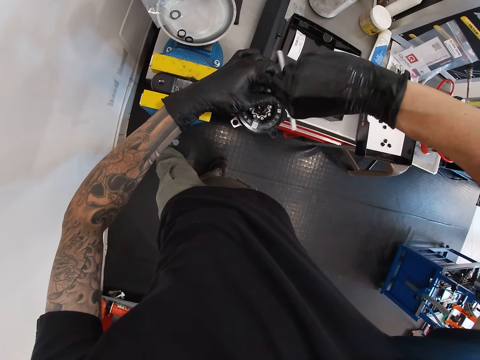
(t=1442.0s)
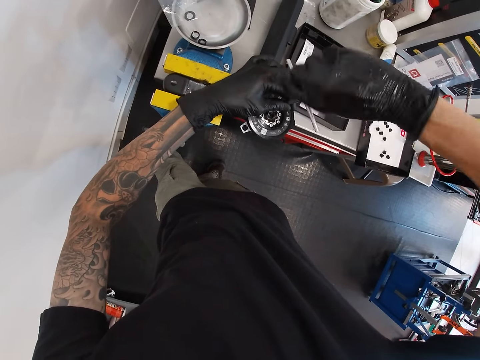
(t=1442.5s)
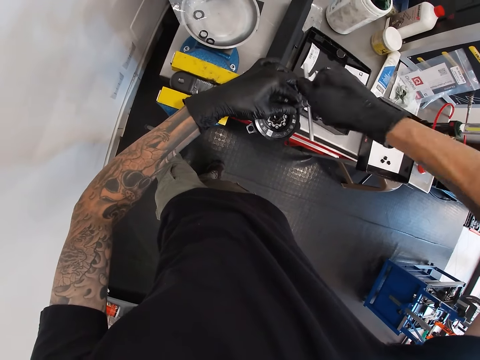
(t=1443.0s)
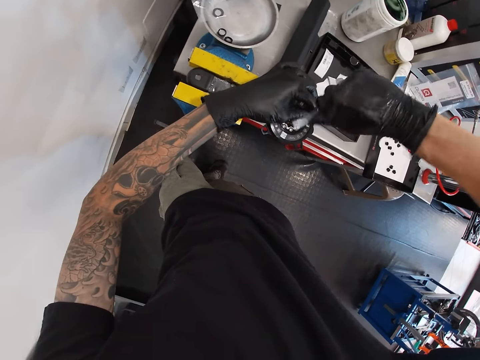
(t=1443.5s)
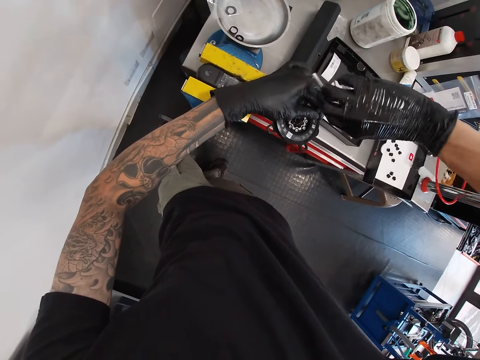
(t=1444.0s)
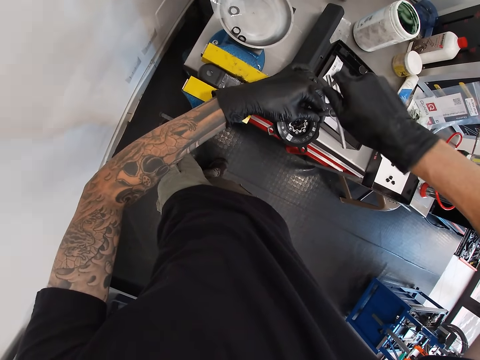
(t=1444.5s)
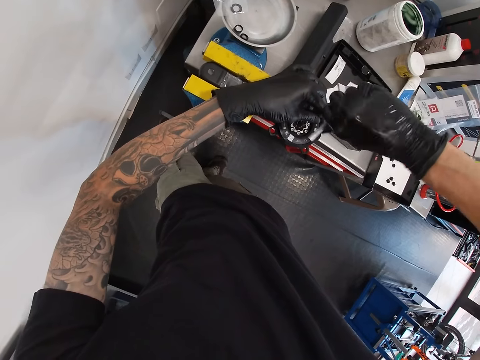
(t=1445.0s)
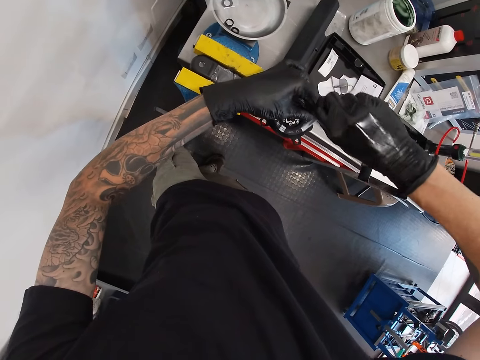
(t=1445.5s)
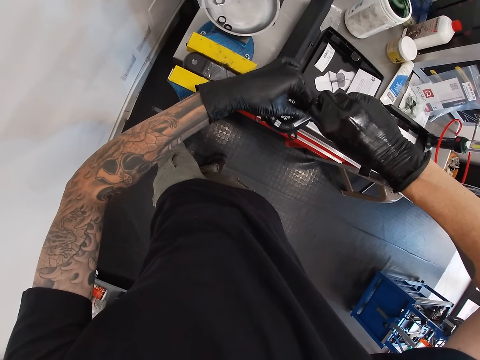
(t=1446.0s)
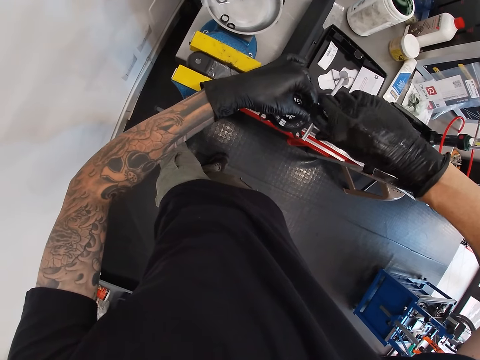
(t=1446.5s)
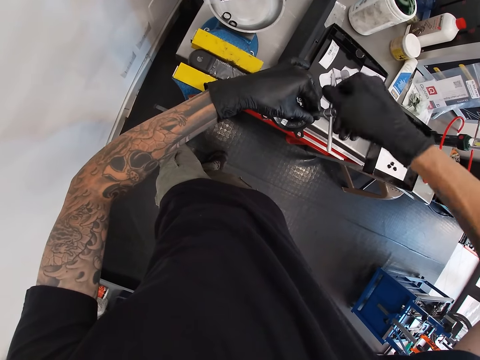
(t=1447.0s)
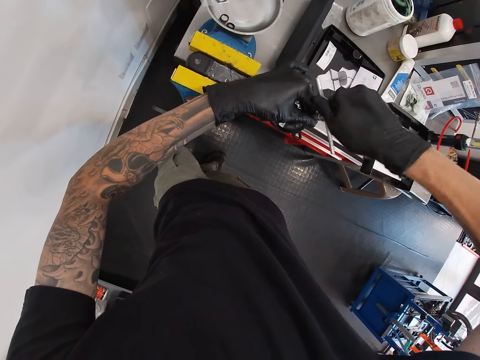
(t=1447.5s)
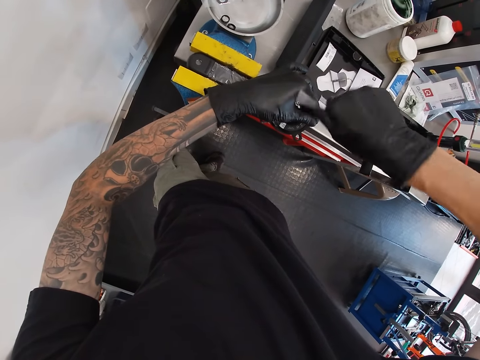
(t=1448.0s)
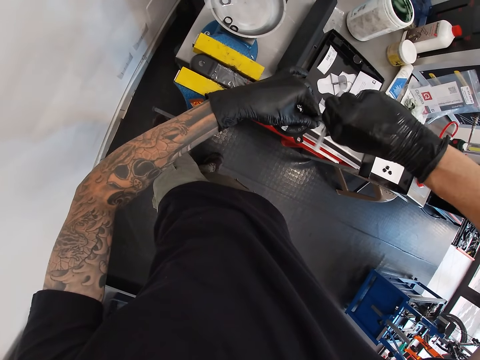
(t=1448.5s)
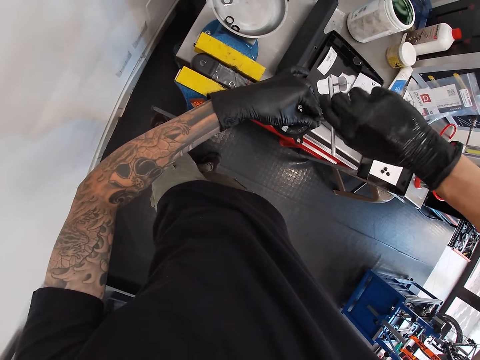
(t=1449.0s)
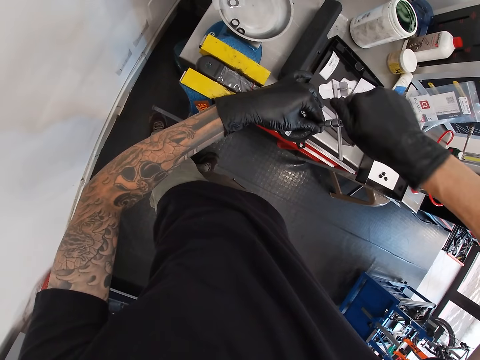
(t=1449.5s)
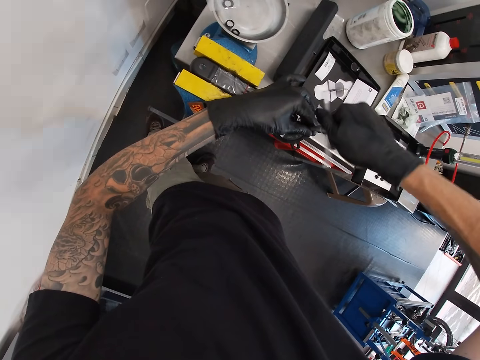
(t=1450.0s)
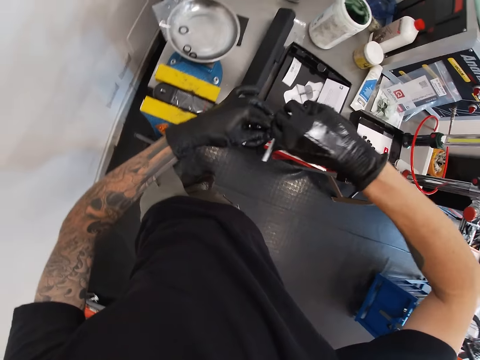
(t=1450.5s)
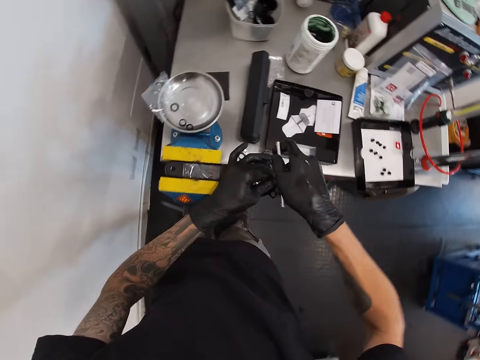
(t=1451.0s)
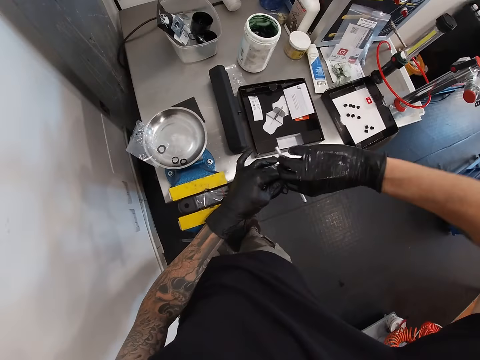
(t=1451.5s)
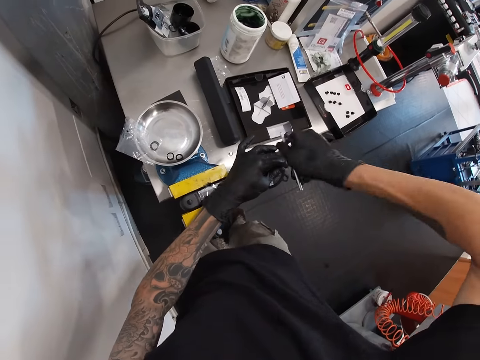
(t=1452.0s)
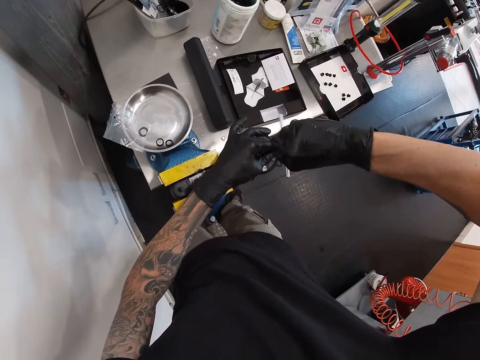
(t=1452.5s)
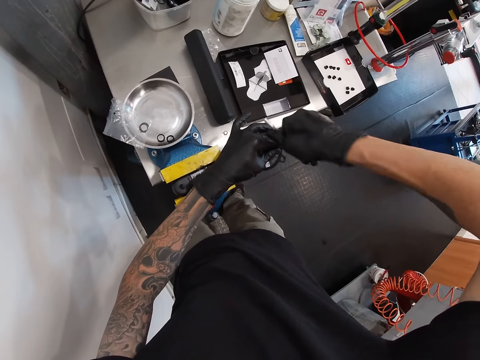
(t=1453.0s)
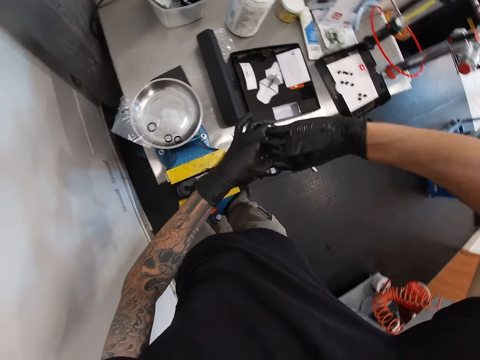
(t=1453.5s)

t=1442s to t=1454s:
The camera wearer fastens the bolt with the bolt fastener.

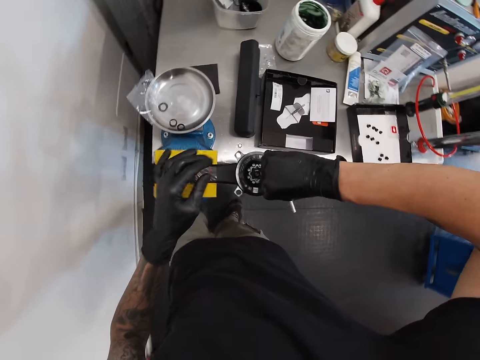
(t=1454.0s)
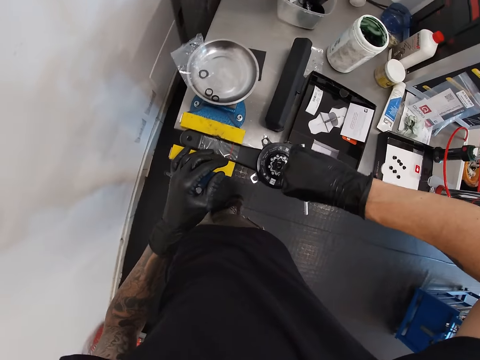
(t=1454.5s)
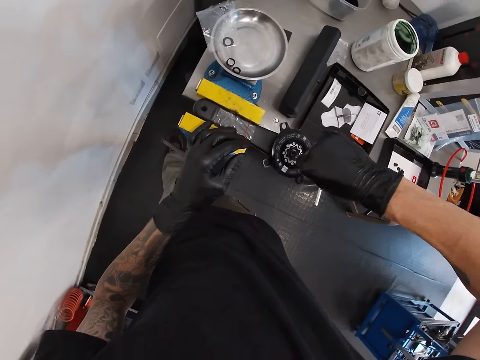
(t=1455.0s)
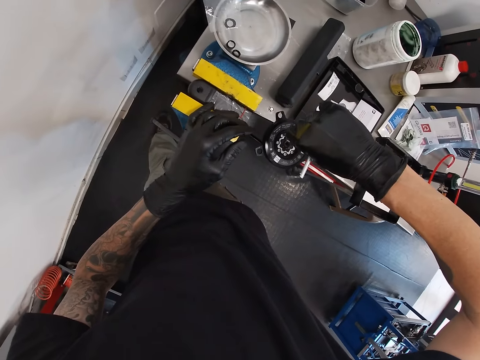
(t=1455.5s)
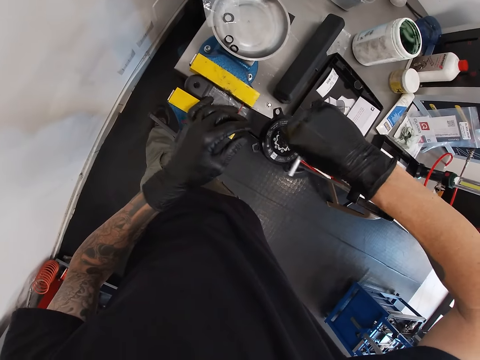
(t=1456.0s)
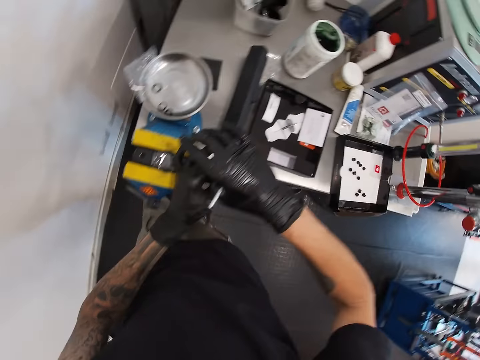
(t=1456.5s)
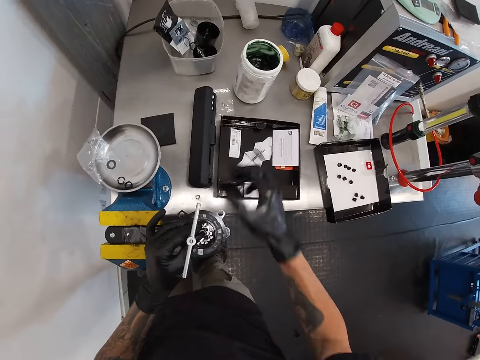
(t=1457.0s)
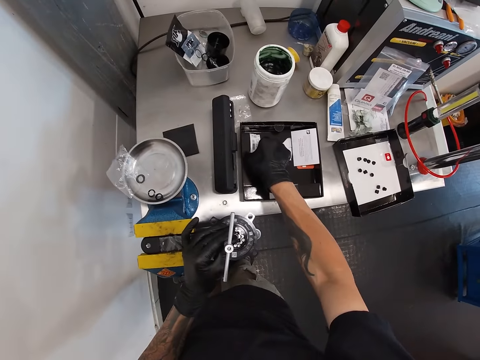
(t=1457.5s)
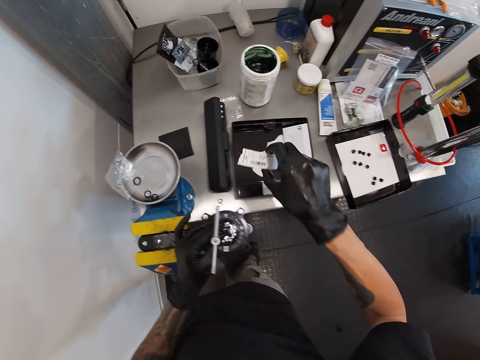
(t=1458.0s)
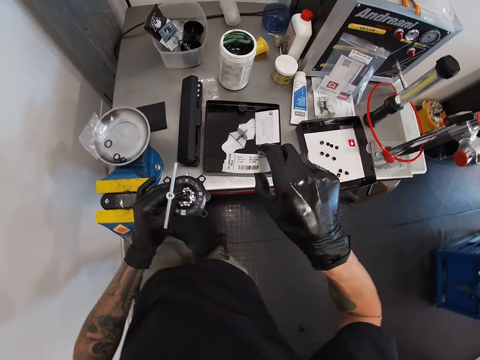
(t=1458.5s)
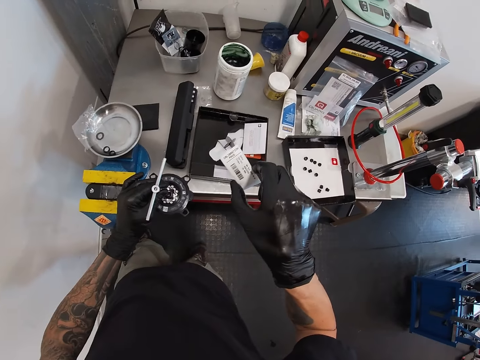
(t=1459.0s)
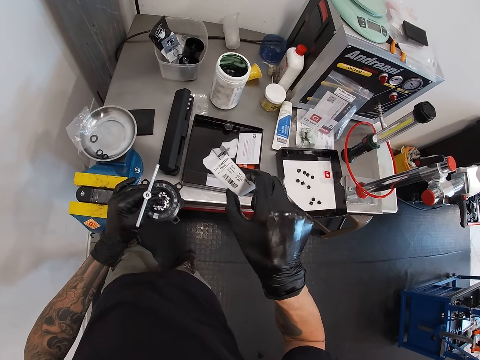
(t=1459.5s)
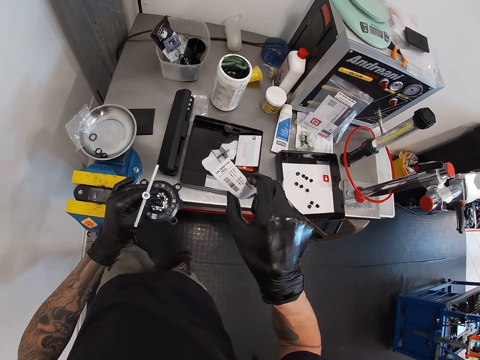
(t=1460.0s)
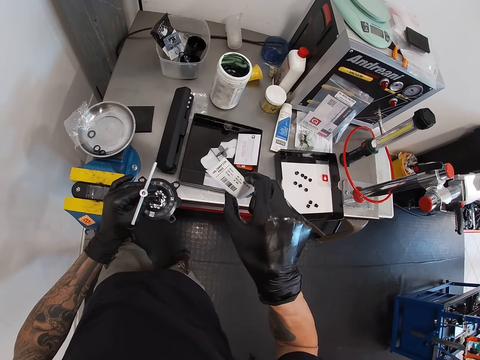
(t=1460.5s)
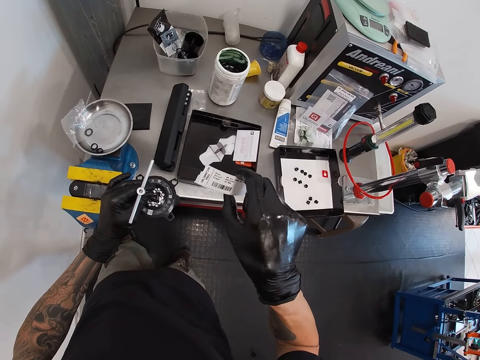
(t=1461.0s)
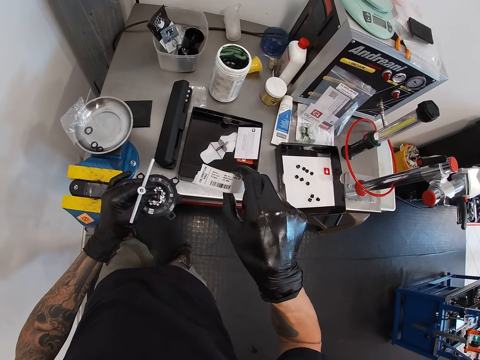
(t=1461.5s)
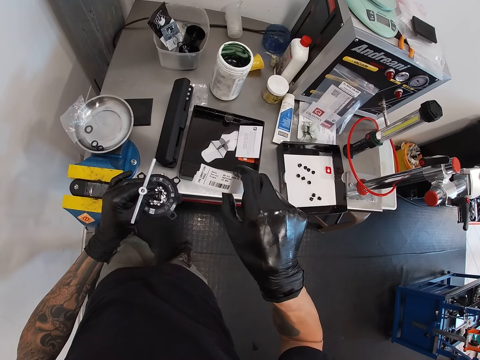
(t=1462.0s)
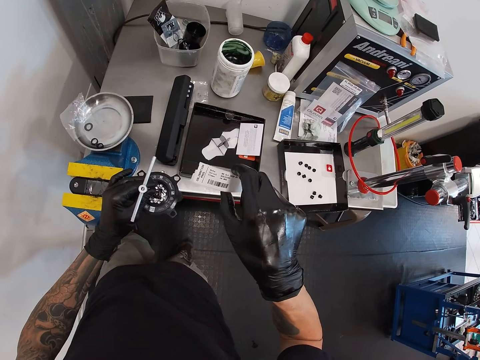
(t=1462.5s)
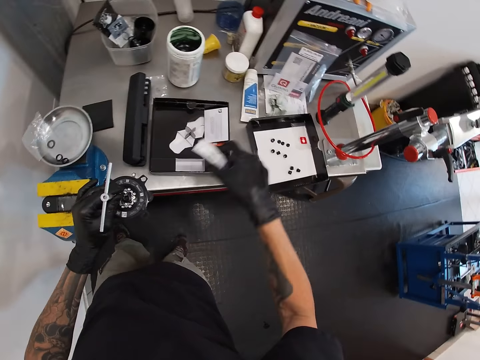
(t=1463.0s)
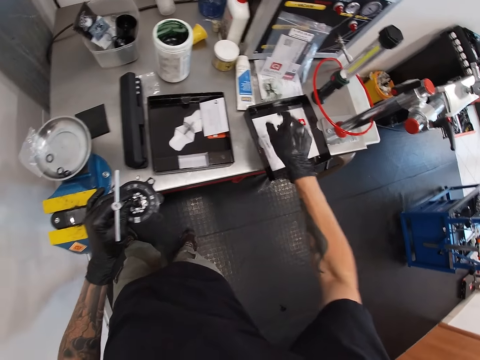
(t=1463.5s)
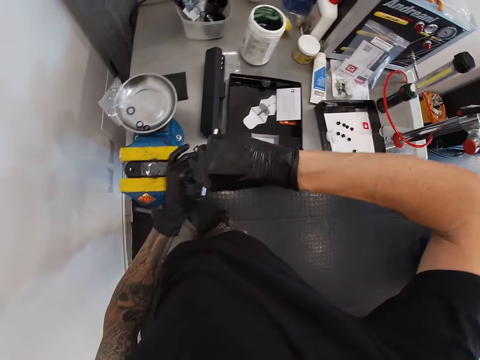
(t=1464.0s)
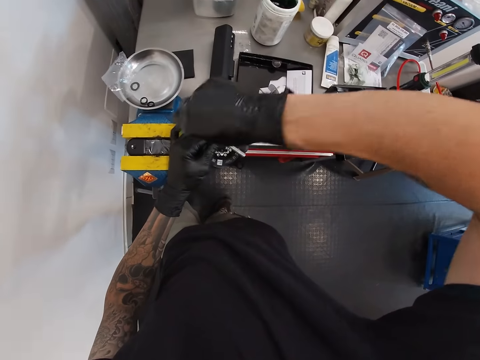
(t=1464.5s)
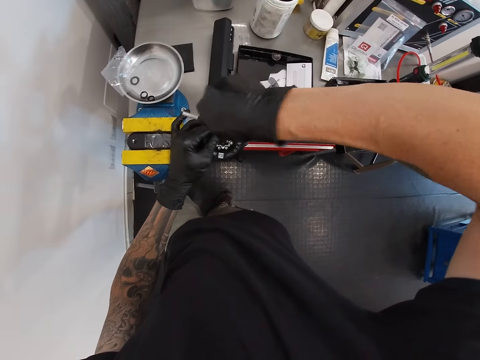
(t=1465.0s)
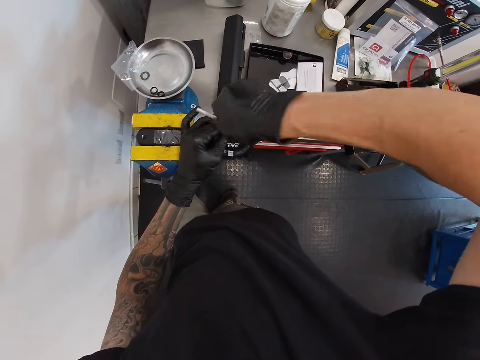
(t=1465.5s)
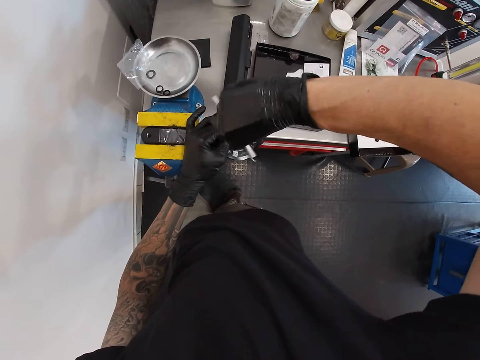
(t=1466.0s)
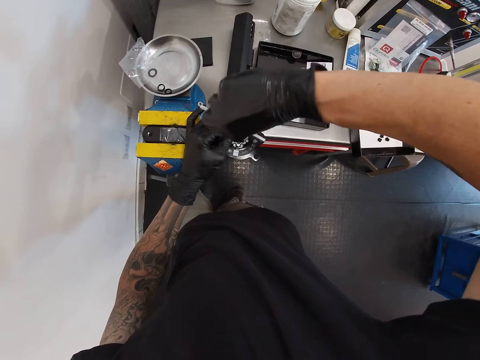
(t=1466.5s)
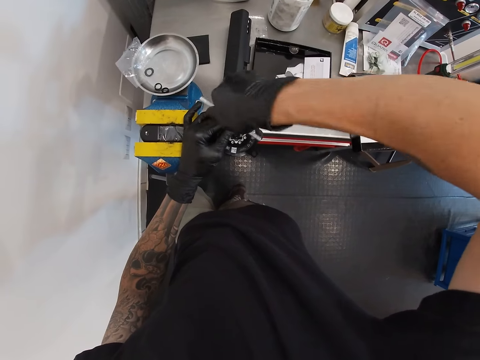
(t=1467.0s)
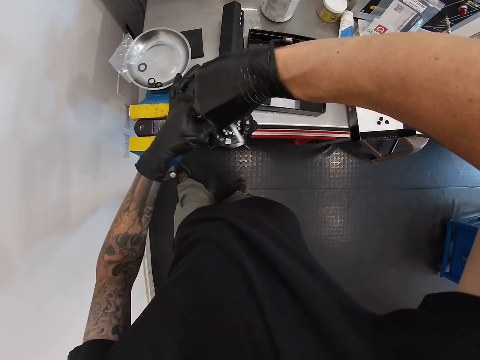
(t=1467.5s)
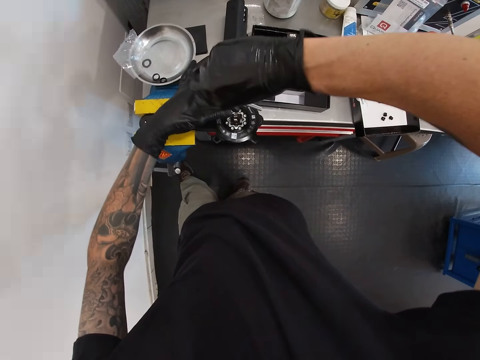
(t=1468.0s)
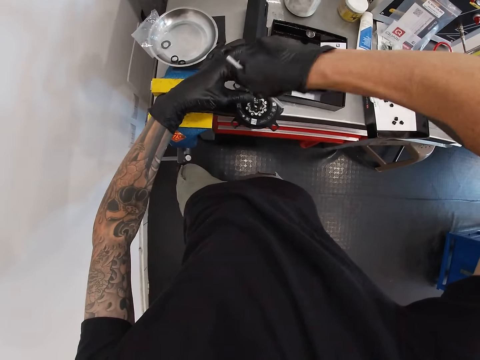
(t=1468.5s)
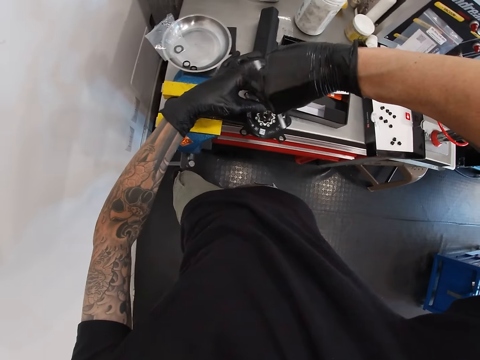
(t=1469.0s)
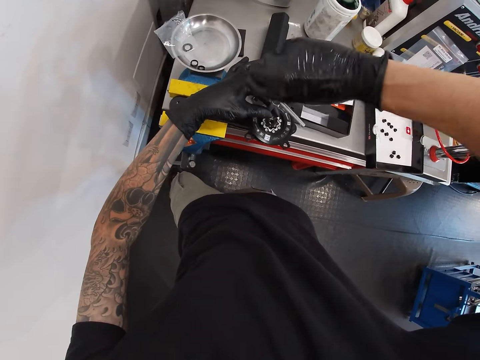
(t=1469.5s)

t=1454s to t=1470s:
The camera wearer holds down the drum key on a bolt in the crankset with his left hand. He picks up a paper from a workbench with his right hand. He drops the paper on the workbench with his right hand. He fastens the bolt in the crankset with the bolt fastener, with his right hand.
